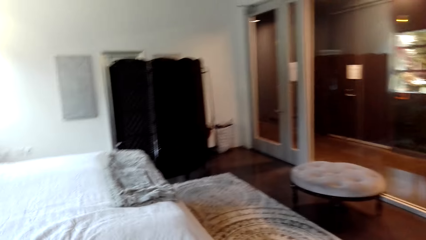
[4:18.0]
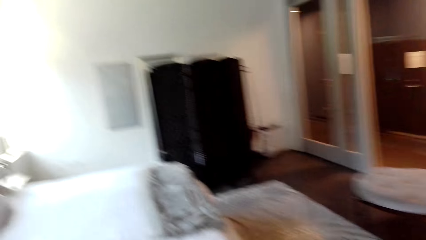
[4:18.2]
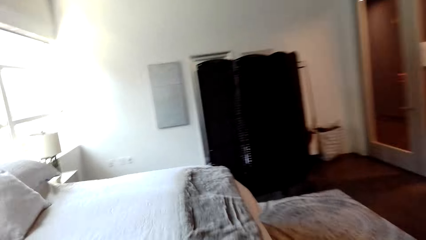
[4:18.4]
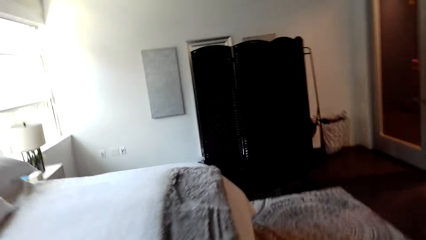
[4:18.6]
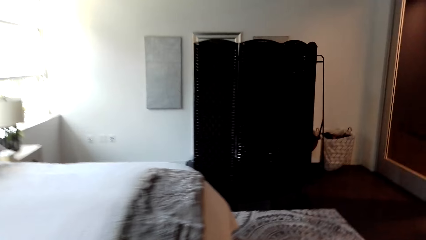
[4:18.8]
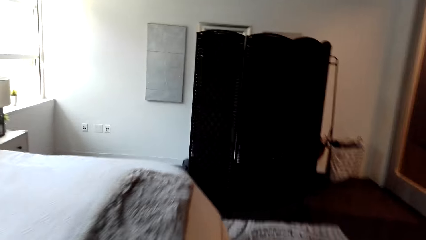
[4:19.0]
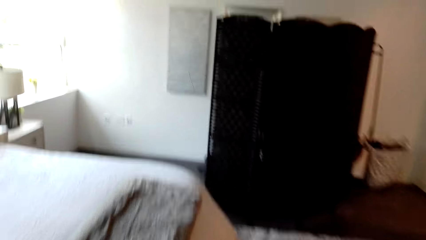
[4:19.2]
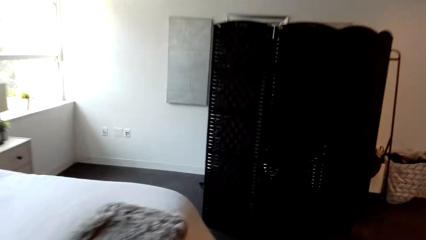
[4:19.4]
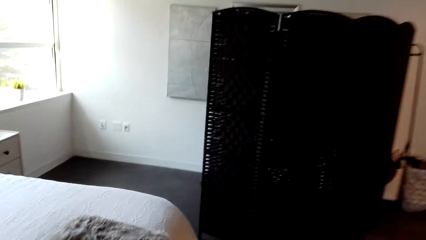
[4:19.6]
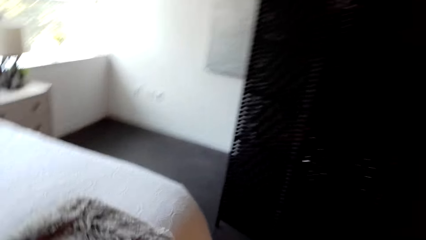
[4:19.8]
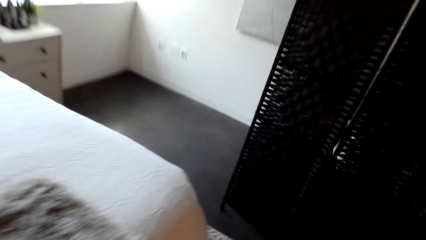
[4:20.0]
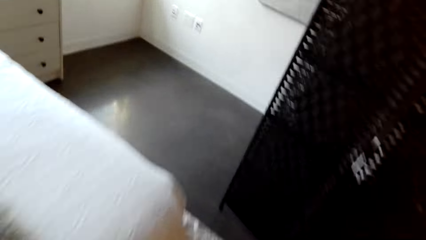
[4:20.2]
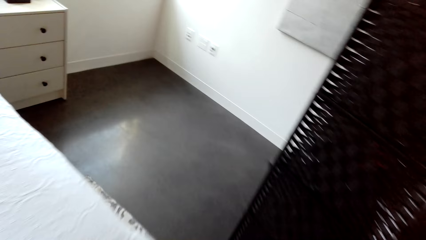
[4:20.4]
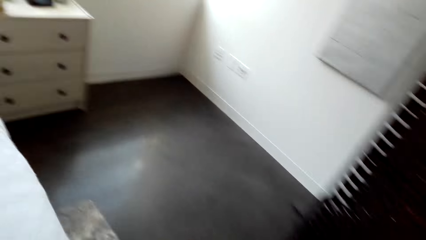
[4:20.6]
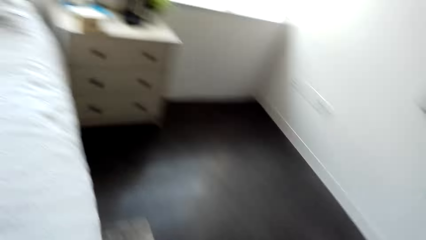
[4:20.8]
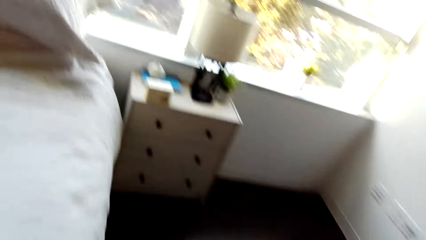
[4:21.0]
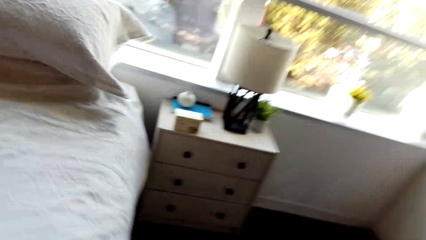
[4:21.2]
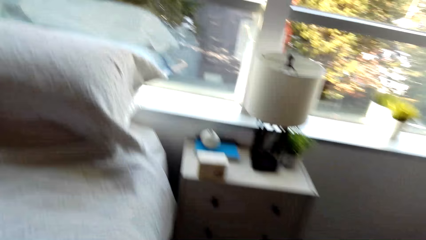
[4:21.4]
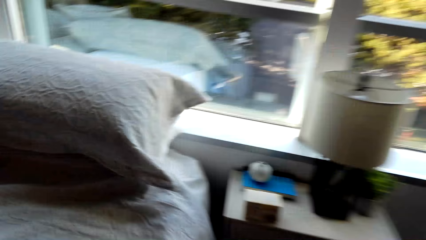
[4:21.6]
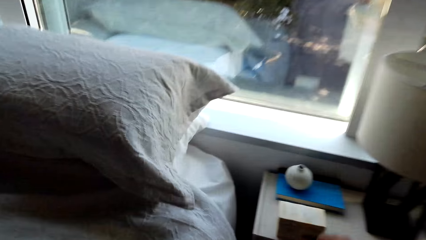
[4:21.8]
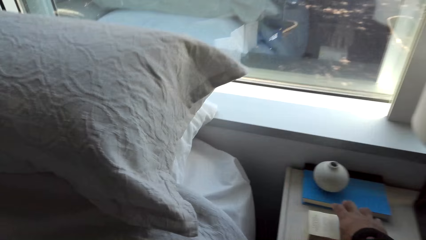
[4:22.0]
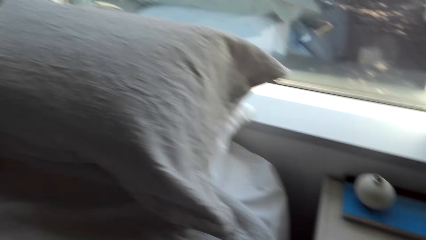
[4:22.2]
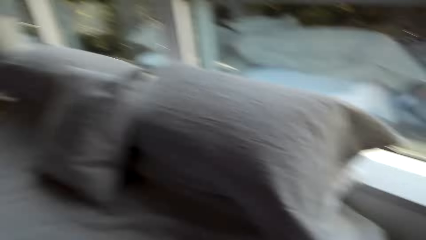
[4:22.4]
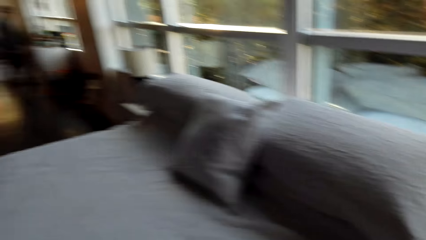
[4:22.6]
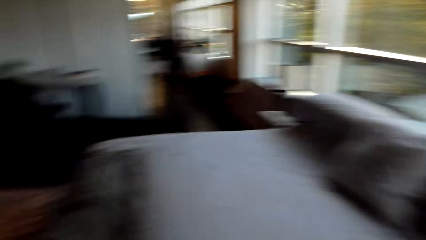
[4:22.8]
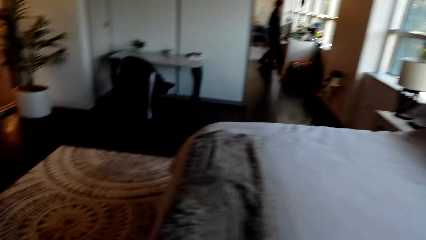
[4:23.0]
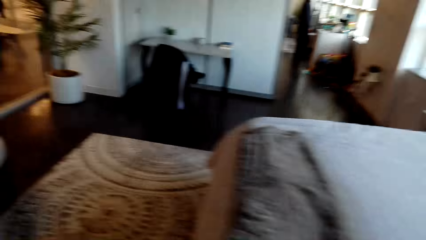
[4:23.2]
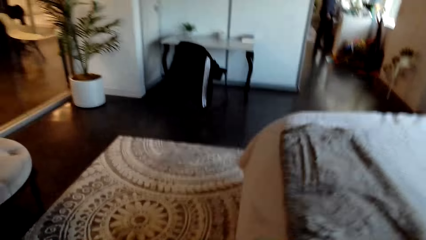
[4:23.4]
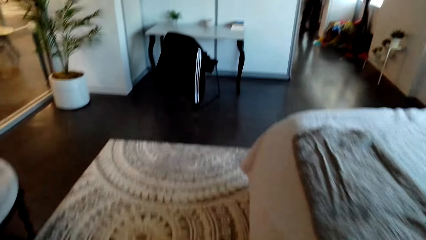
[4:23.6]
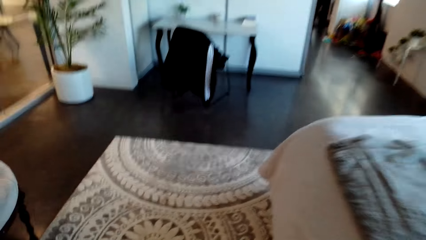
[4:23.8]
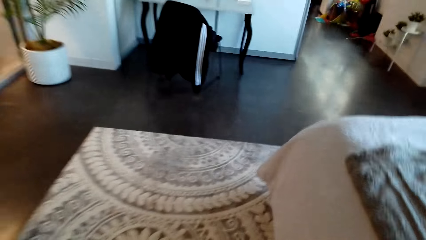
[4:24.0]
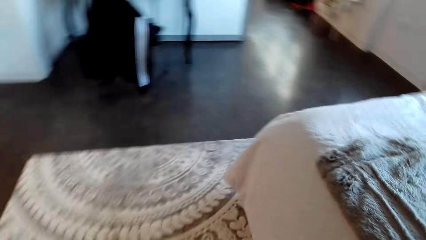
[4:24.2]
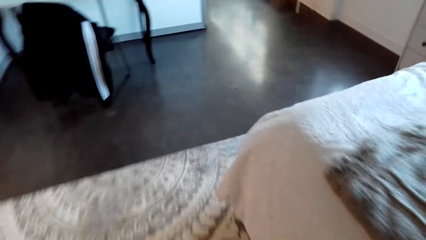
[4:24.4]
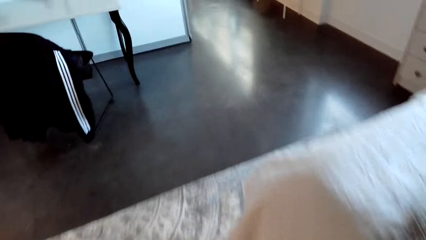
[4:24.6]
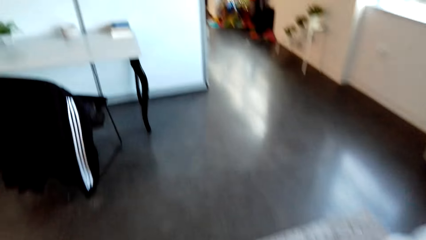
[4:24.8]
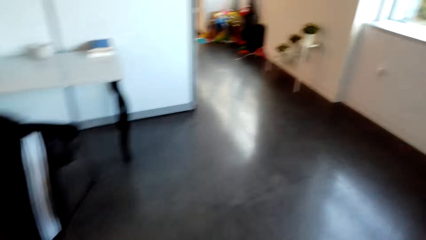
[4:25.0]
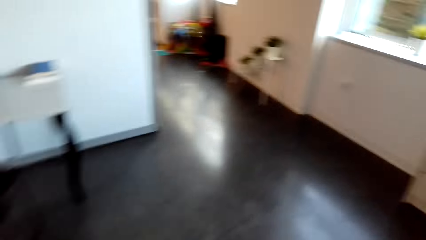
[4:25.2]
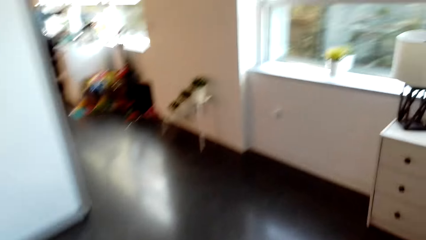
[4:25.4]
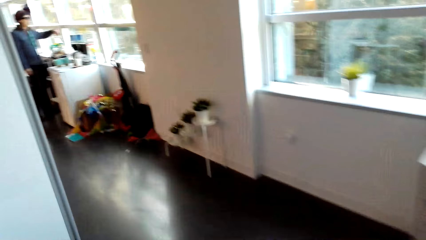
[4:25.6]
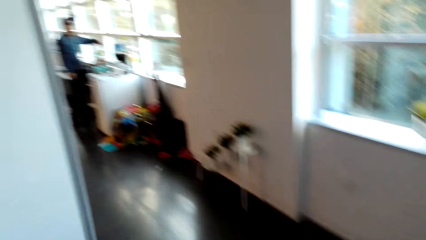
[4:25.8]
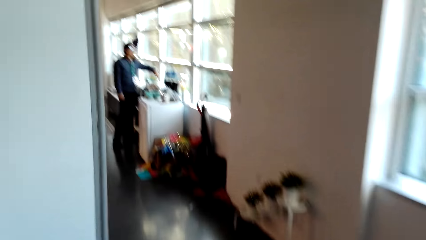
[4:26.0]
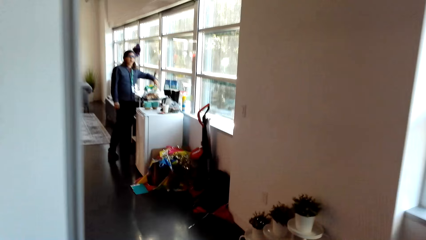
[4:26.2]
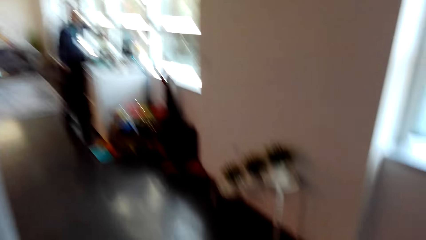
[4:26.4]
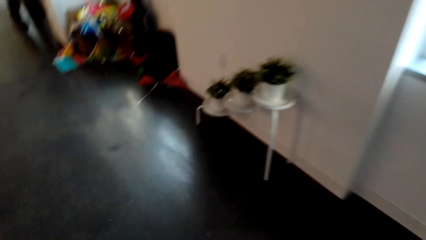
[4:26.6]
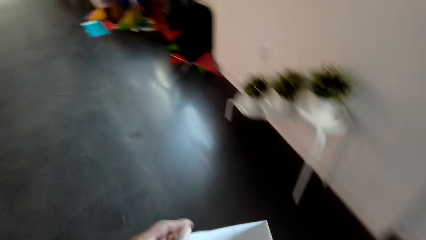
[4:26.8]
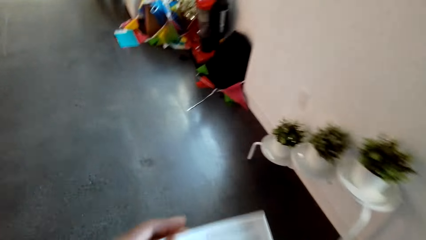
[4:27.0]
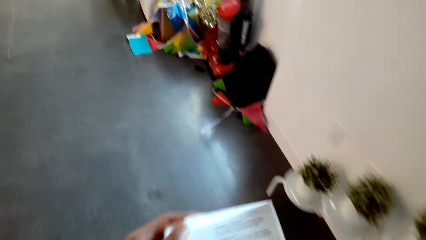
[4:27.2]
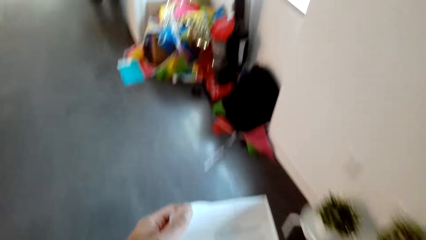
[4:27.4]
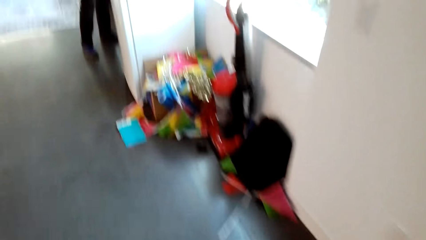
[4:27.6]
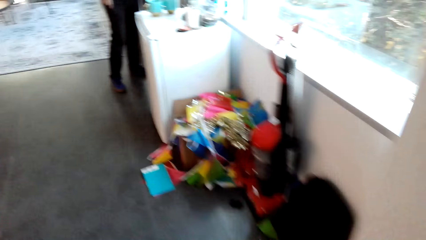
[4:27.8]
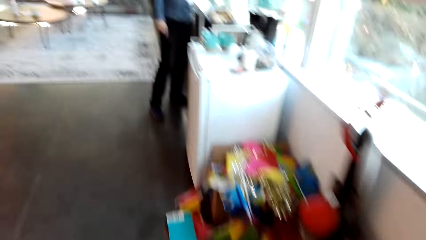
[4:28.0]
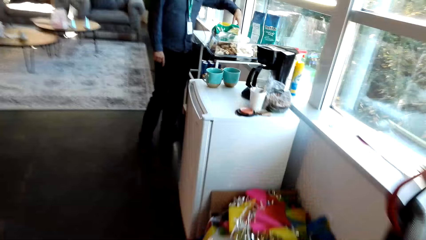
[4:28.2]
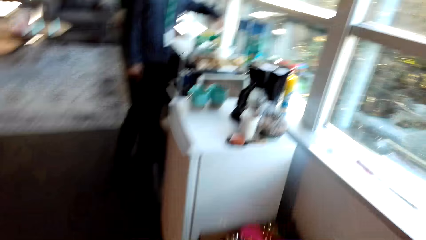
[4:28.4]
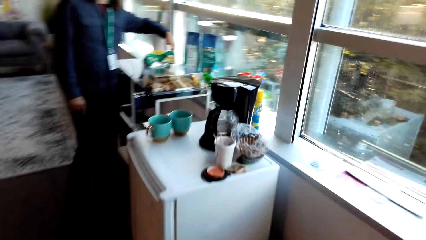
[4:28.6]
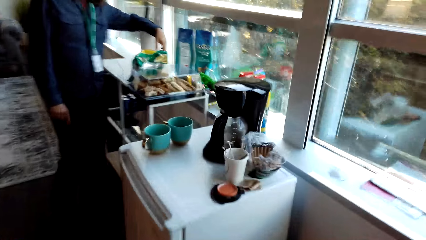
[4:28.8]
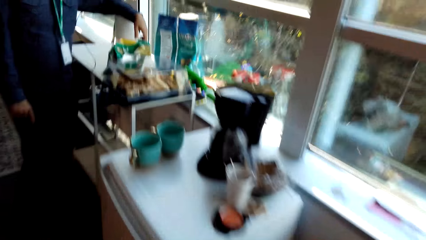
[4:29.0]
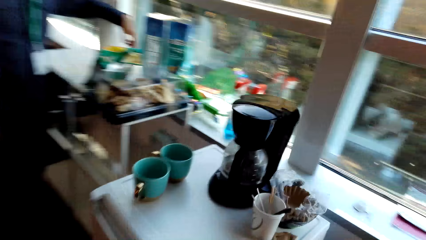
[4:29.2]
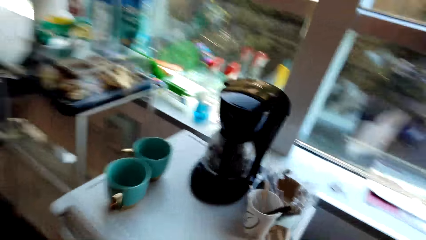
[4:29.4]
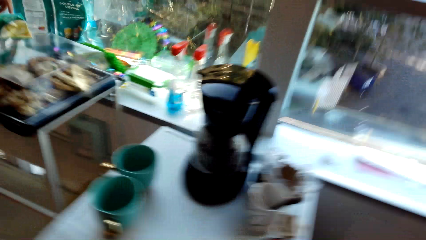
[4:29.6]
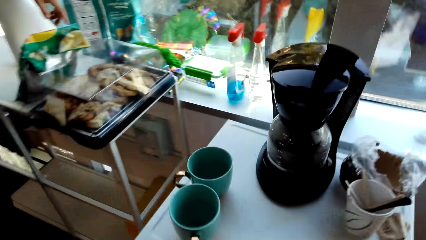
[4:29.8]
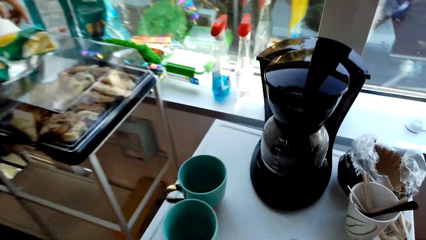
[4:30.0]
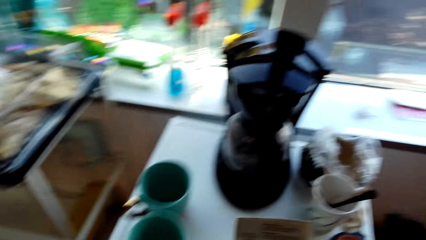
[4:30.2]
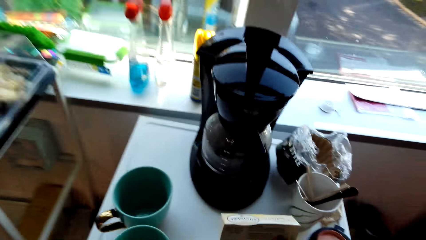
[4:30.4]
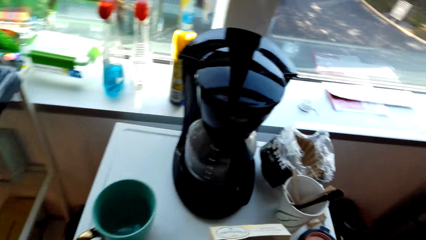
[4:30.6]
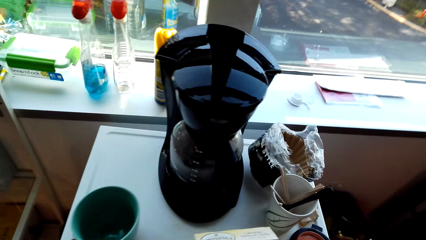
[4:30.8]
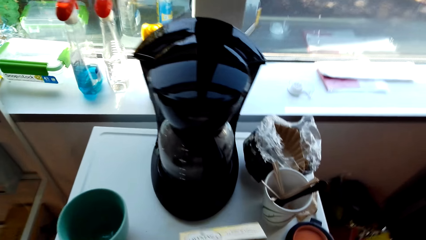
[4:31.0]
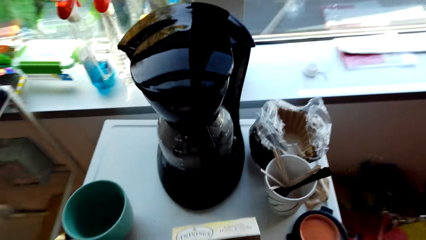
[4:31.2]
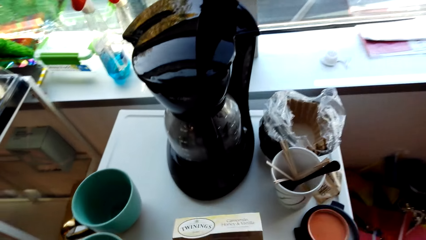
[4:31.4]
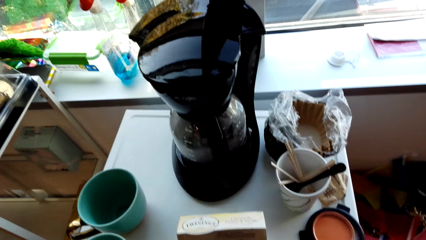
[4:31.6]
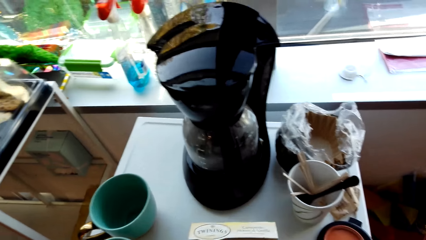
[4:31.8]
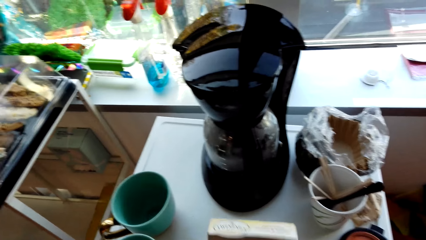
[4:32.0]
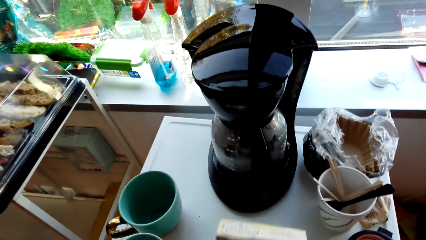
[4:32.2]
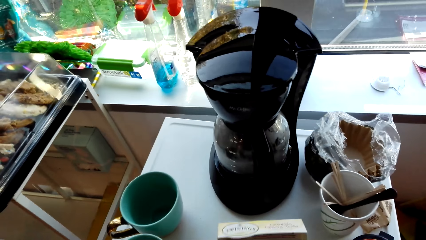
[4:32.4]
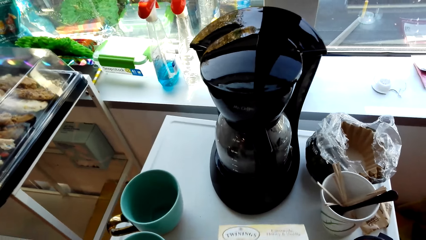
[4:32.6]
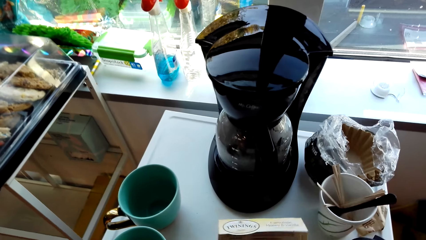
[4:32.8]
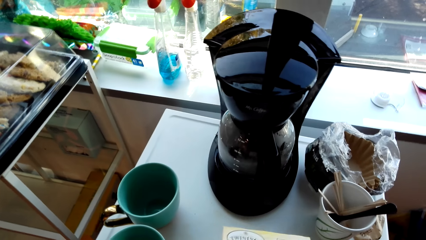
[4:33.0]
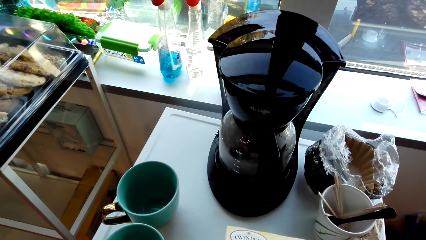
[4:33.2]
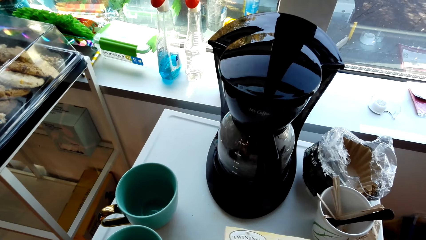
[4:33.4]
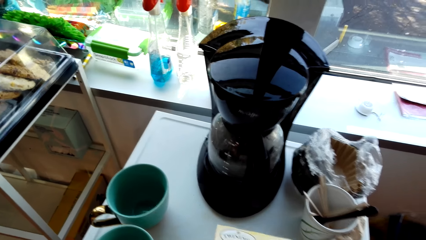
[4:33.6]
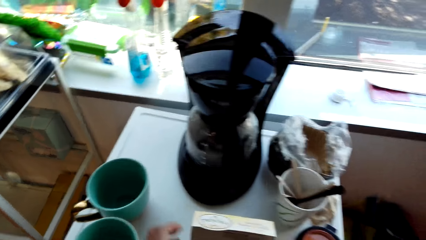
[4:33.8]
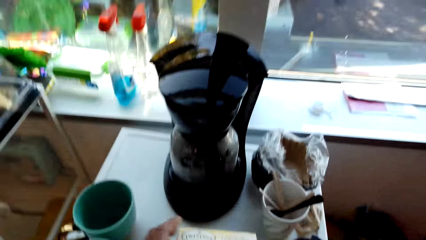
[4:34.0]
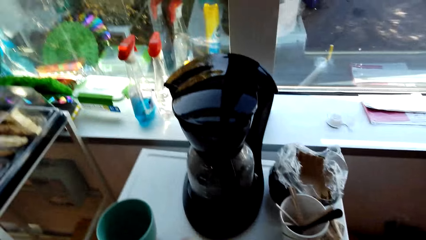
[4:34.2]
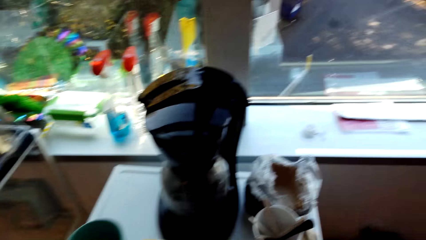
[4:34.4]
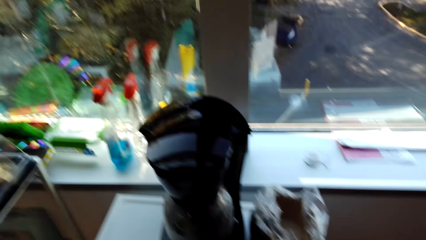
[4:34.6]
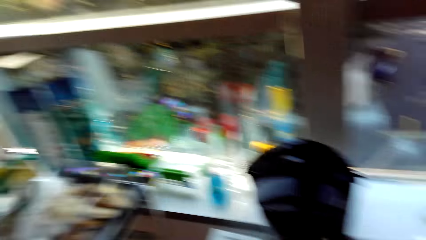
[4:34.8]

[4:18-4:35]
A person puts a packet of sachet of coffee on the fridge. The person holds the packet of sachet on the hand.
